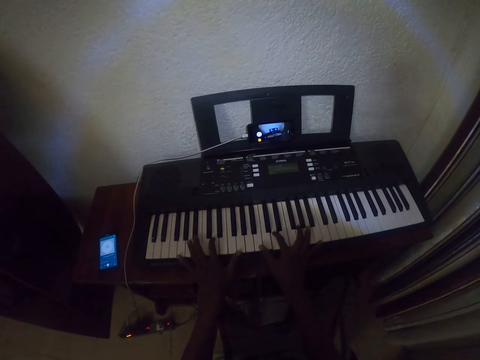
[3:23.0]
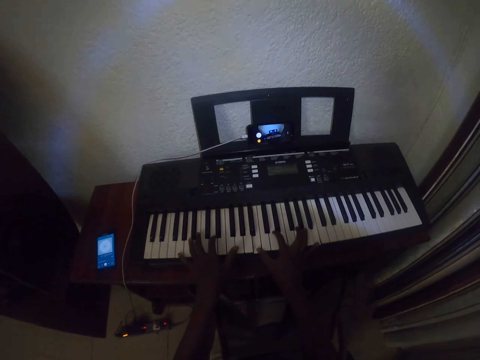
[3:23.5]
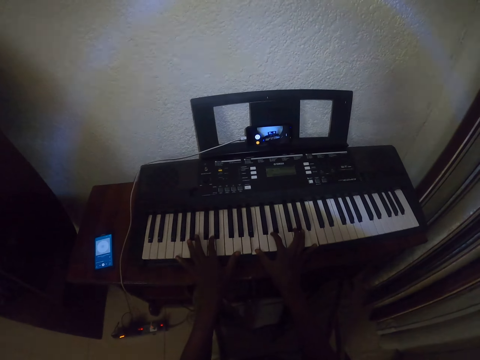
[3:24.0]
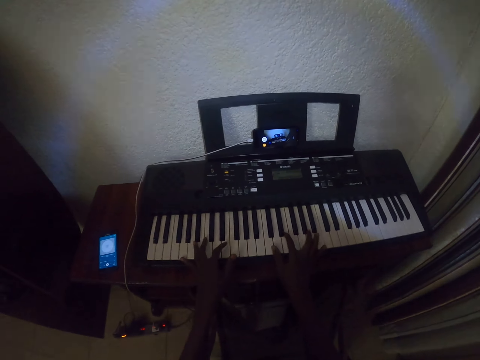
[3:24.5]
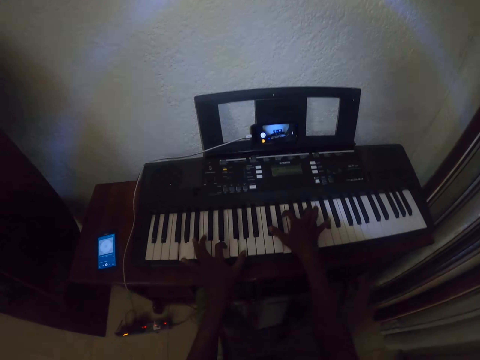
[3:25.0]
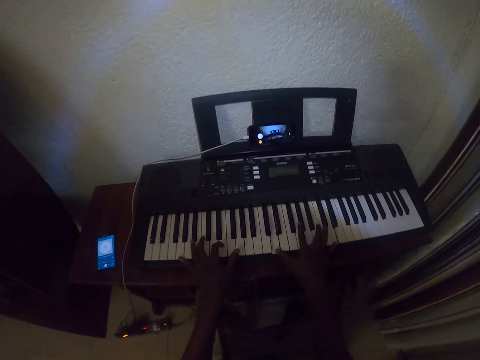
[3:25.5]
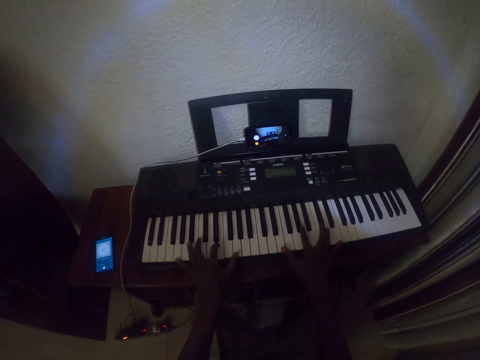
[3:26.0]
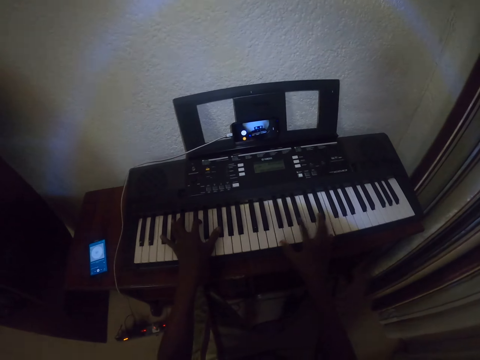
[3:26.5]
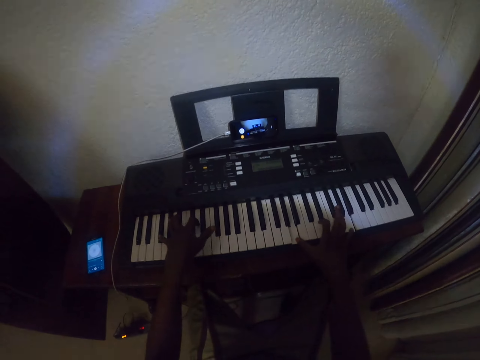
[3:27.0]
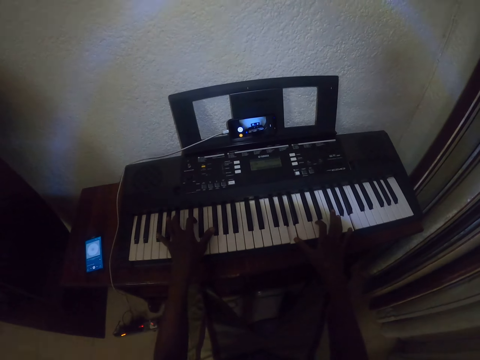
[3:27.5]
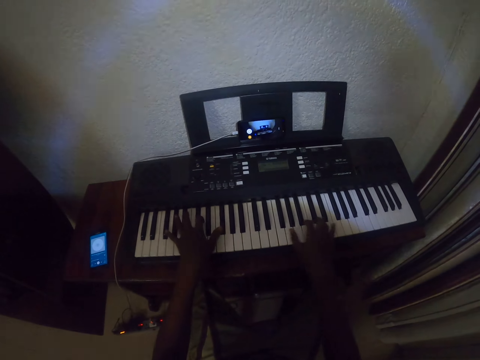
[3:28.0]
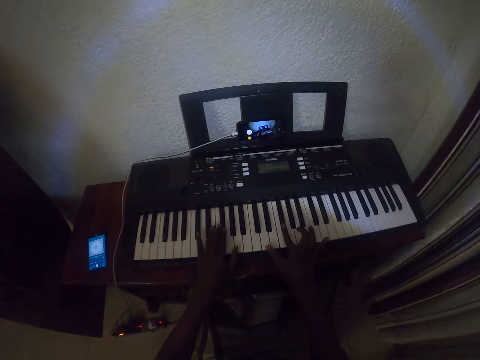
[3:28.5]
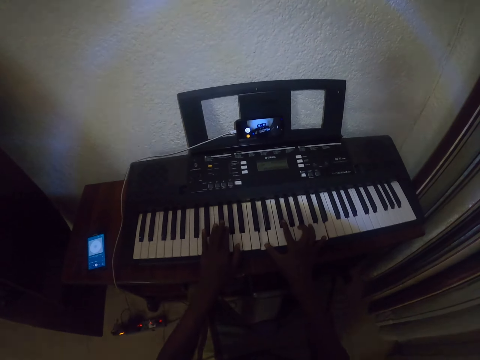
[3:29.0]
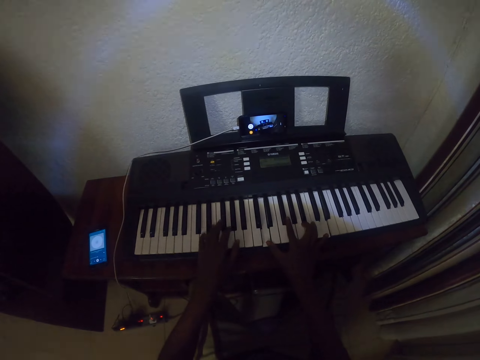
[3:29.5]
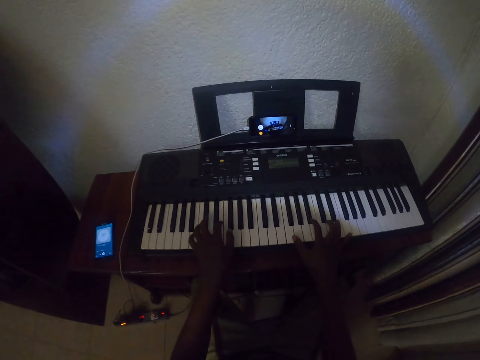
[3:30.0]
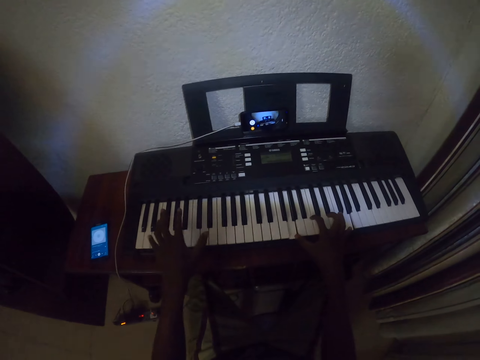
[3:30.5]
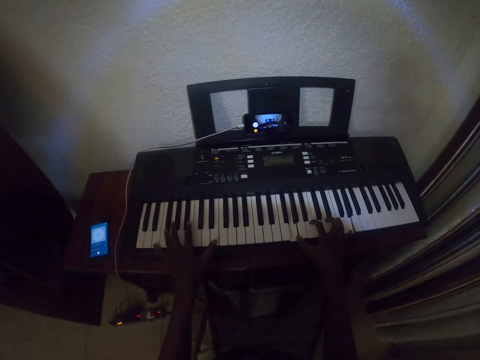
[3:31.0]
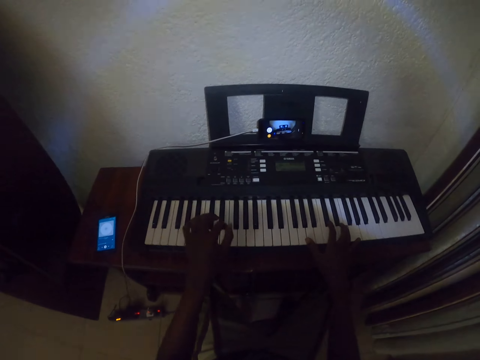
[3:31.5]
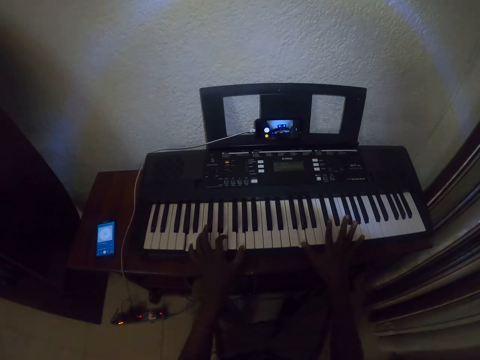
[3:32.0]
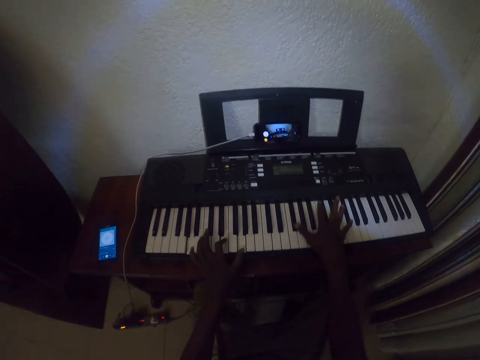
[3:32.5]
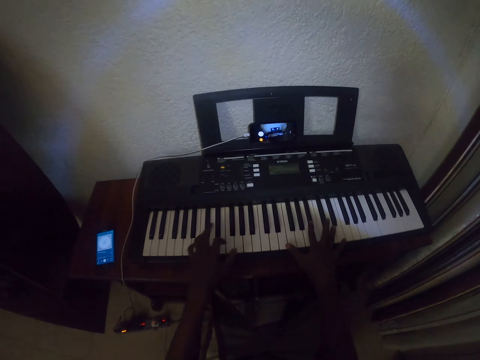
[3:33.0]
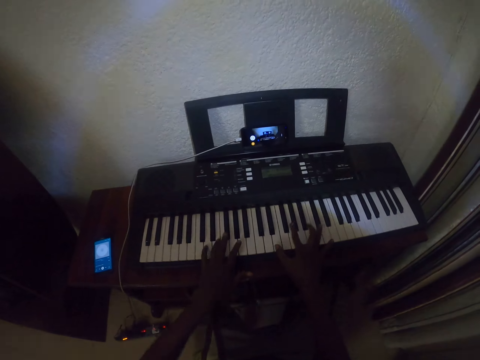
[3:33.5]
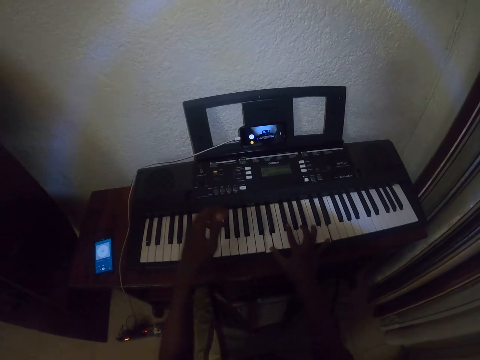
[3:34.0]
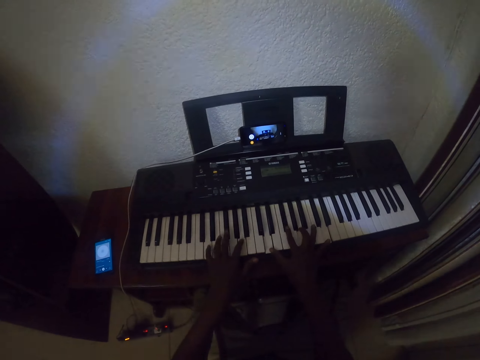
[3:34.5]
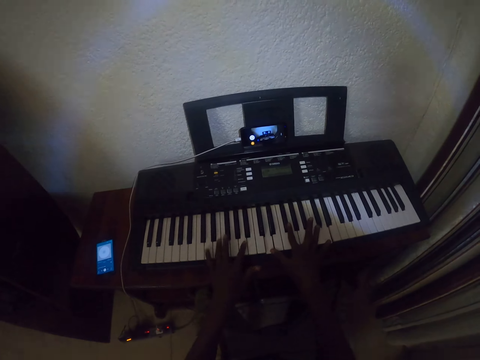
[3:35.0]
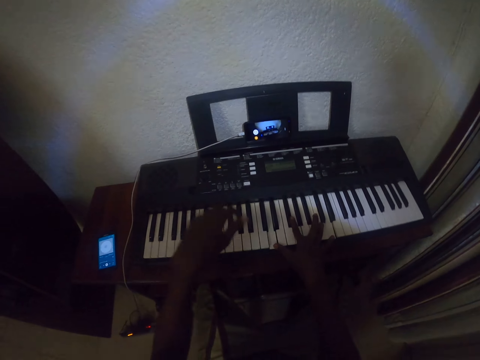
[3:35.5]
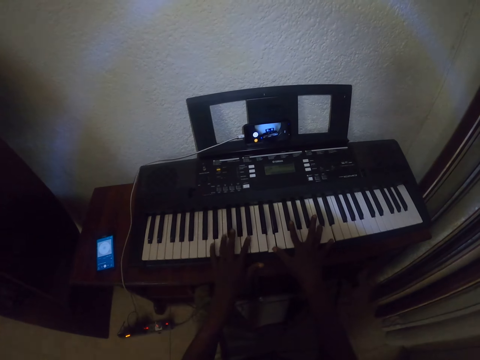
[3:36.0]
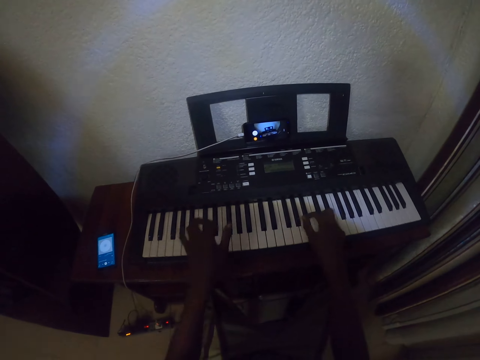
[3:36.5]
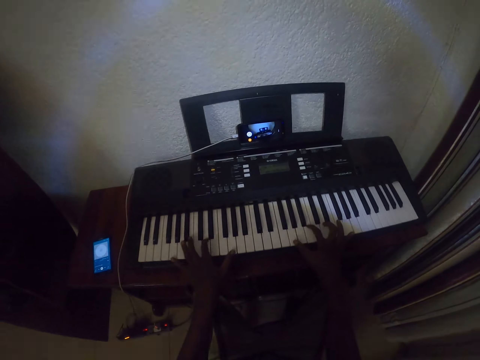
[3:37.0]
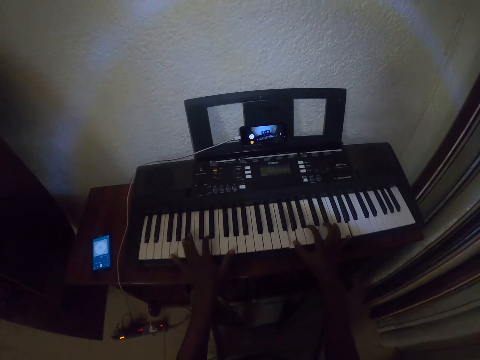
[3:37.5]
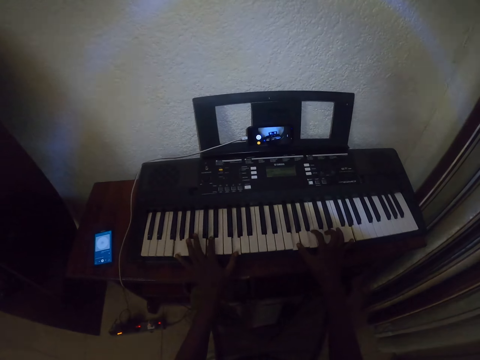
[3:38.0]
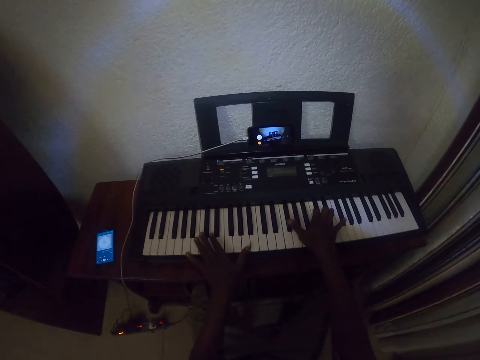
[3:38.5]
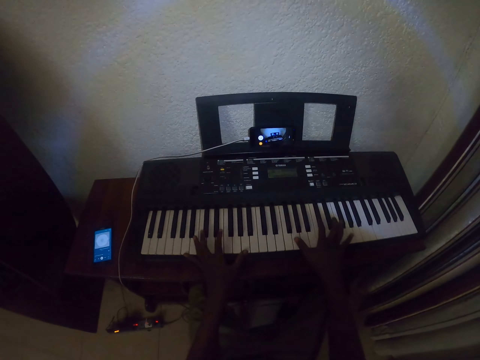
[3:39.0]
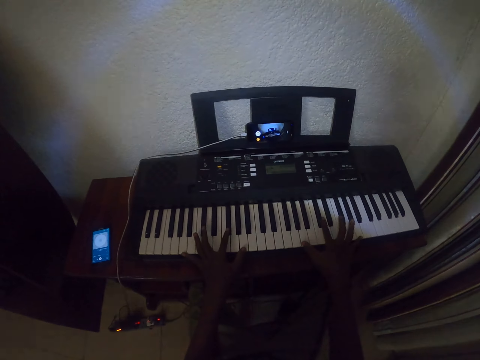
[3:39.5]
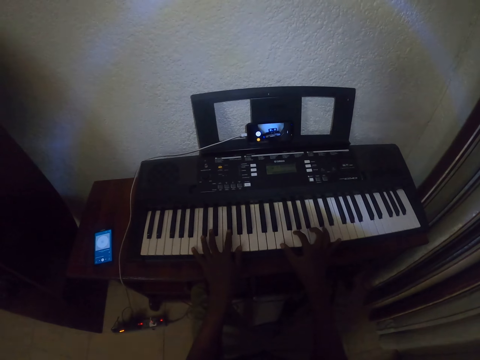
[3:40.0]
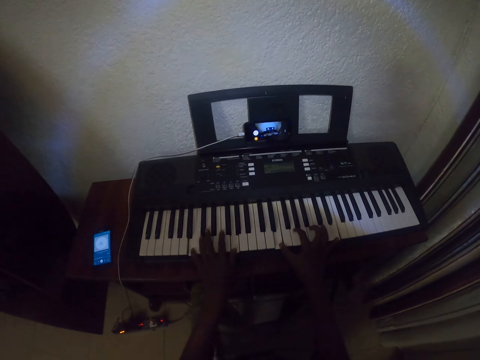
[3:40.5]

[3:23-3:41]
The camera wearer plays the piano with both hands. They play the piano with both hands repeatedly.

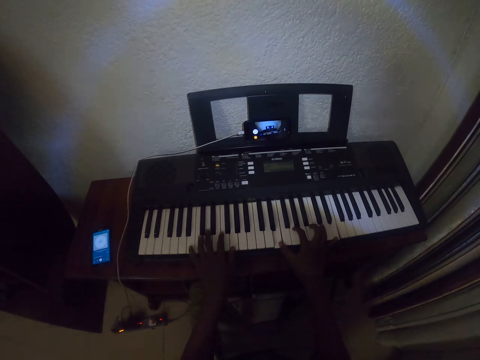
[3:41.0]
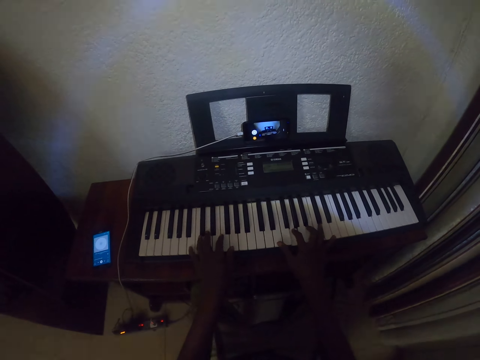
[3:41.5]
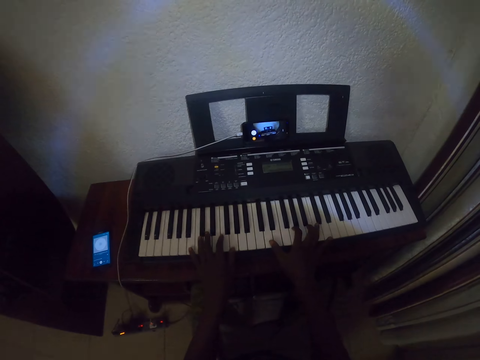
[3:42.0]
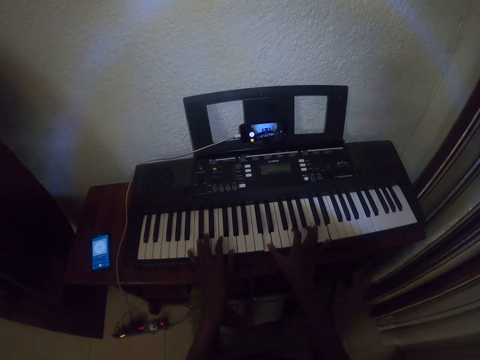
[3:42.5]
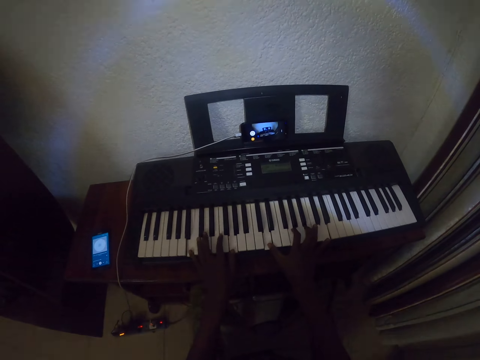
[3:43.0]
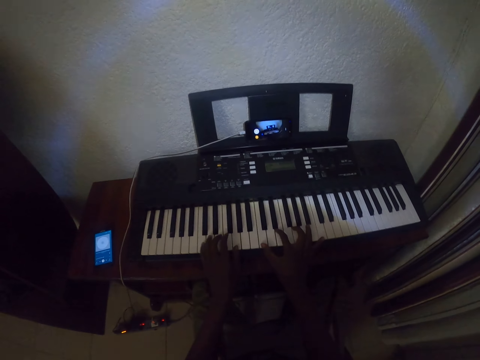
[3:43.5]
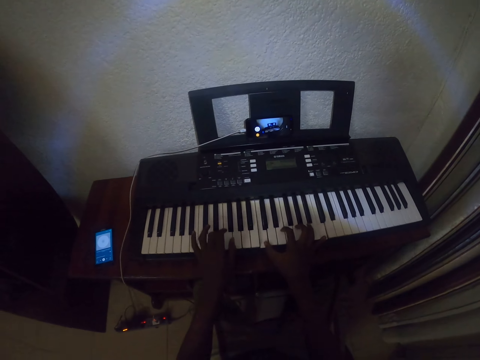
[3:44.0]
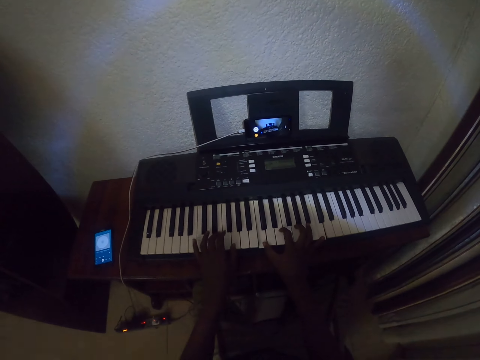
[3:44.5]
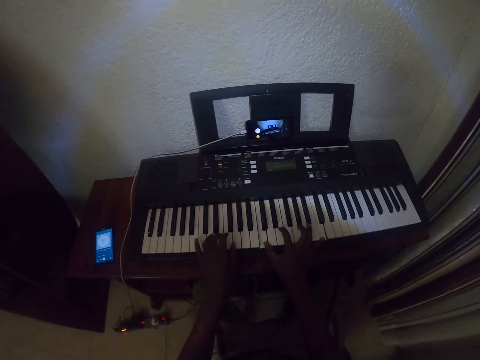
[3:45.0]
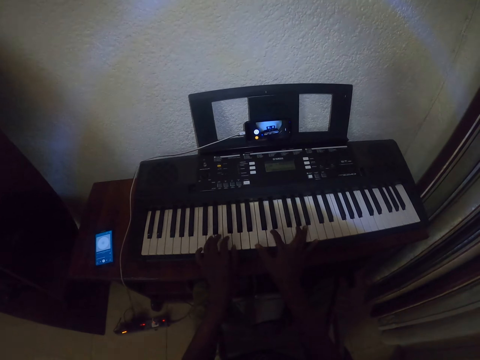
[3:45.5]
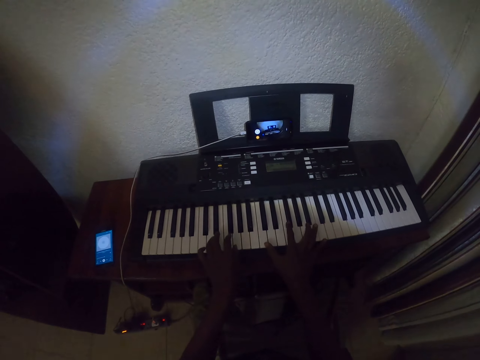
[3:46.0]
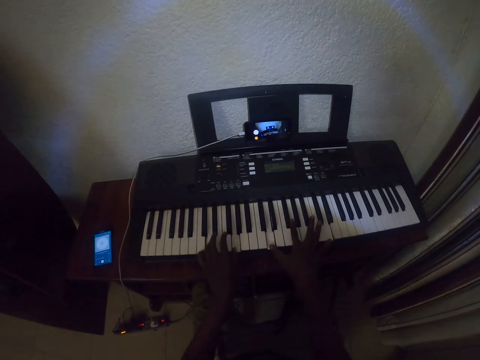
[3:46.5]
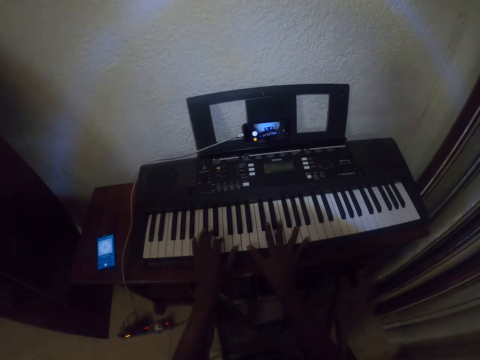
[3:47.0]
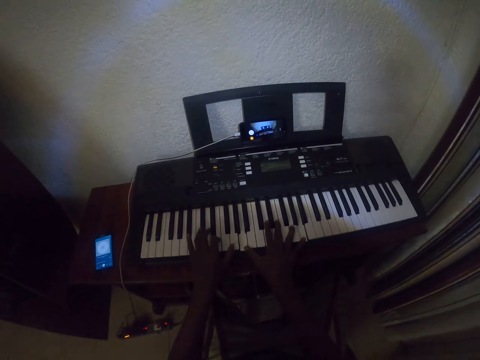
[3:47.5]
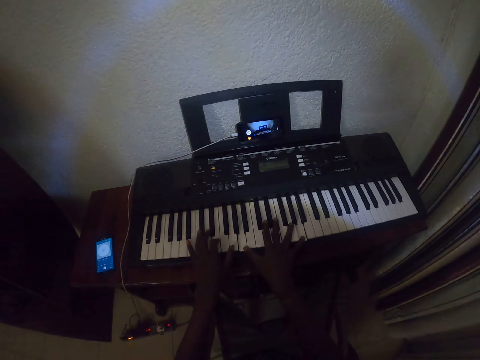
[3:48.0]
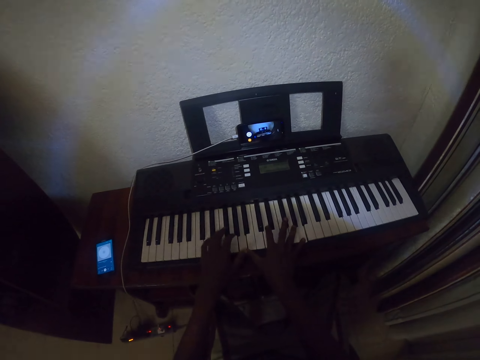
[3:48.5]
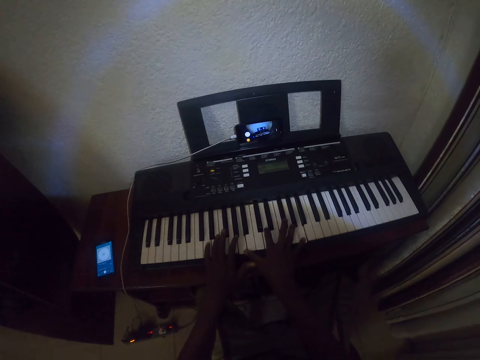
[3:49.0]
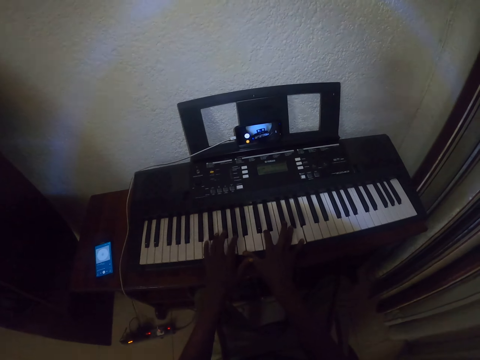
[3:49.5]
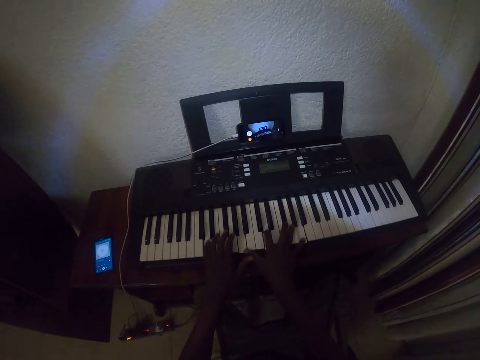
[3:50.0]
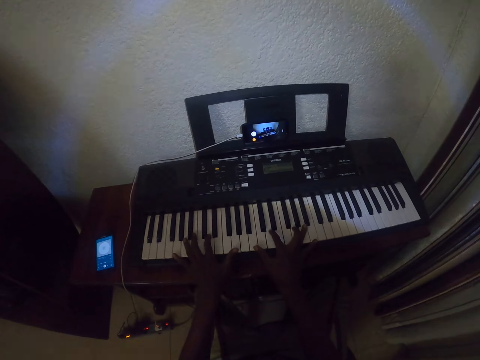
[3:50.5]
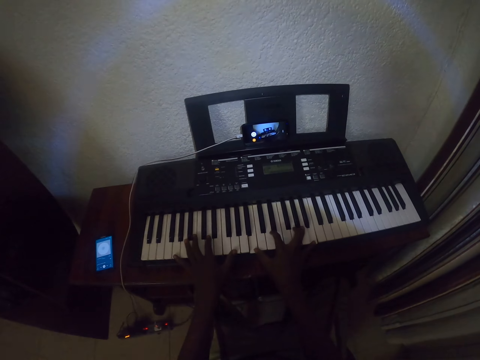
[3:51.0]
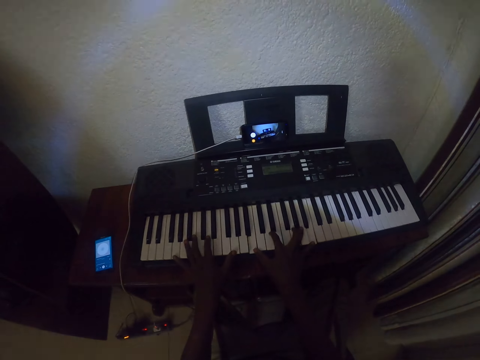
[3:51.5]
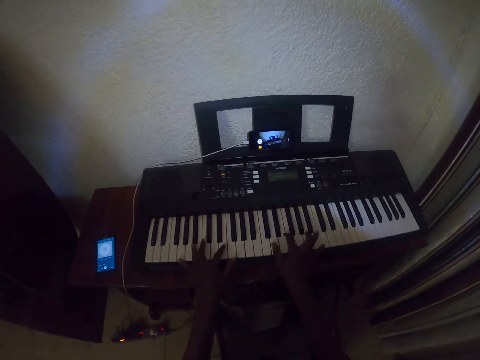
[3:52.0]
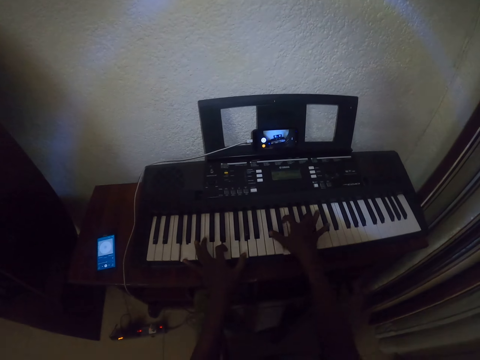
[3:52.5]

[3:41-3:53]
The camera wearer plays the piano with both hands. They play the piano with both hands repeatedly.
